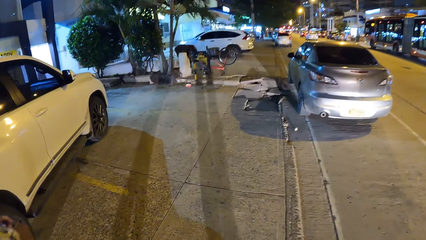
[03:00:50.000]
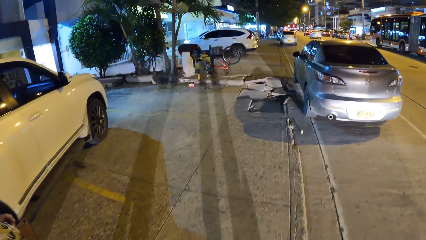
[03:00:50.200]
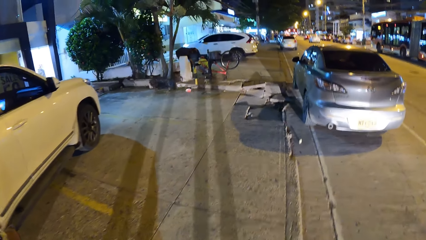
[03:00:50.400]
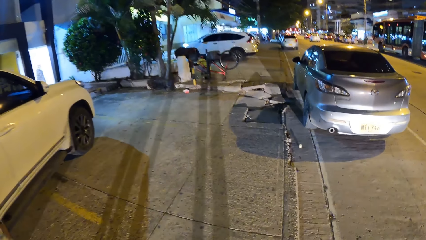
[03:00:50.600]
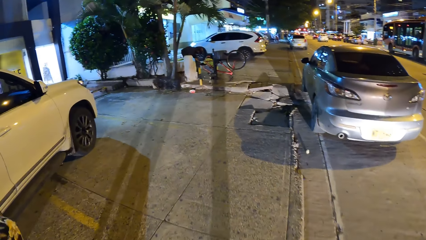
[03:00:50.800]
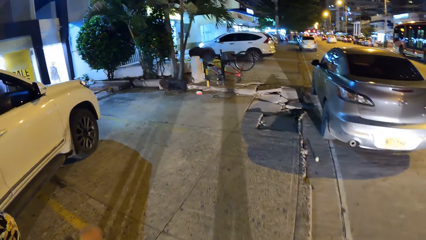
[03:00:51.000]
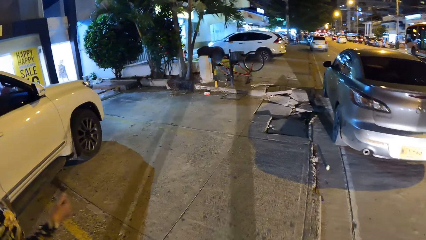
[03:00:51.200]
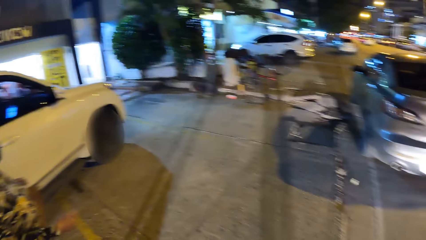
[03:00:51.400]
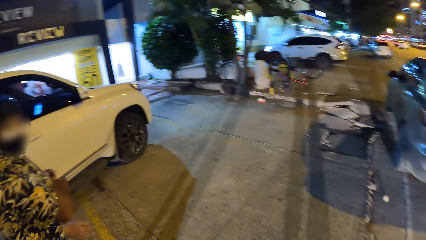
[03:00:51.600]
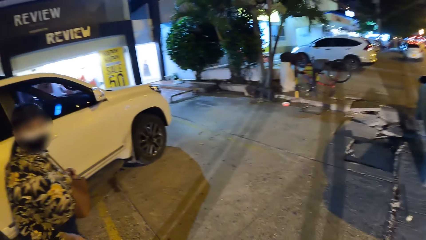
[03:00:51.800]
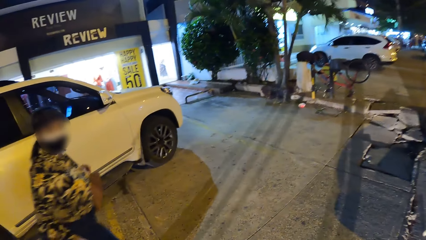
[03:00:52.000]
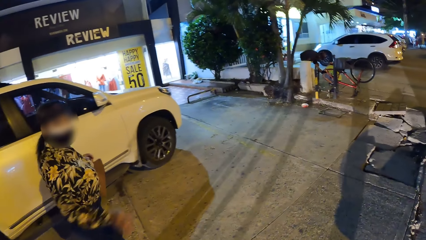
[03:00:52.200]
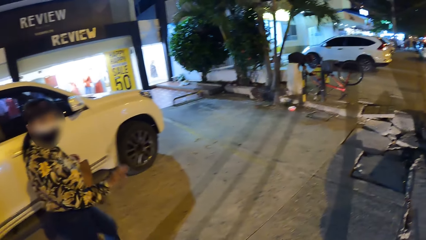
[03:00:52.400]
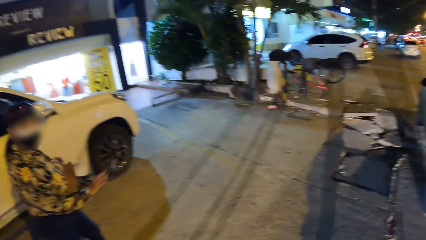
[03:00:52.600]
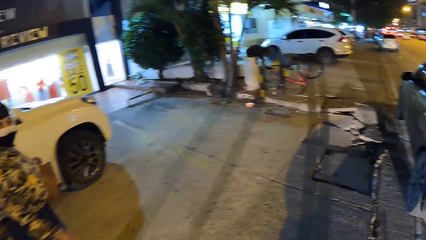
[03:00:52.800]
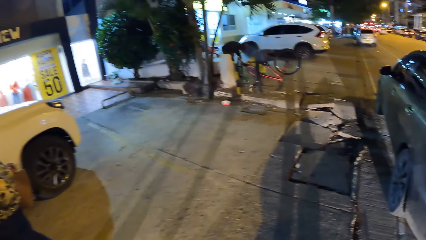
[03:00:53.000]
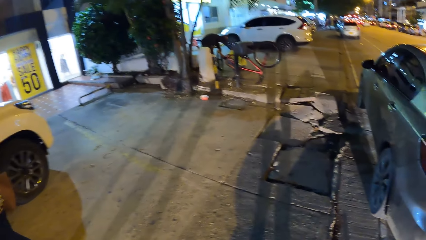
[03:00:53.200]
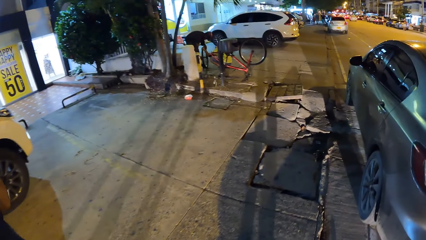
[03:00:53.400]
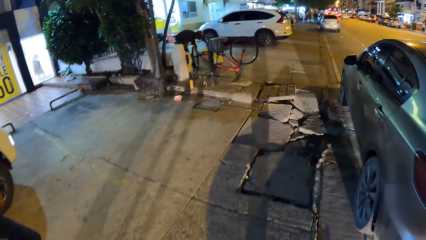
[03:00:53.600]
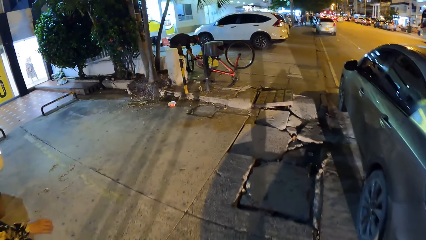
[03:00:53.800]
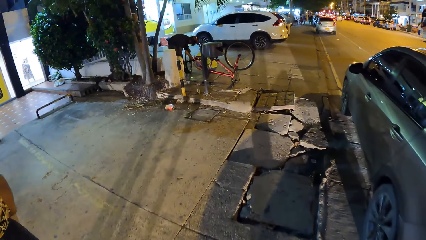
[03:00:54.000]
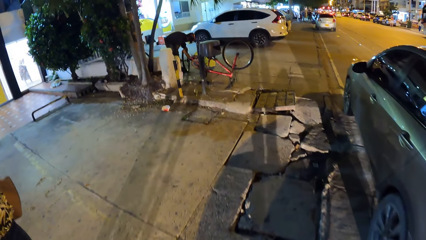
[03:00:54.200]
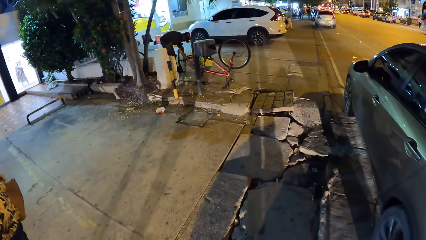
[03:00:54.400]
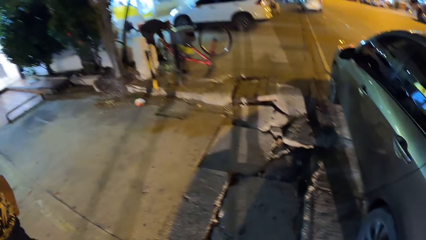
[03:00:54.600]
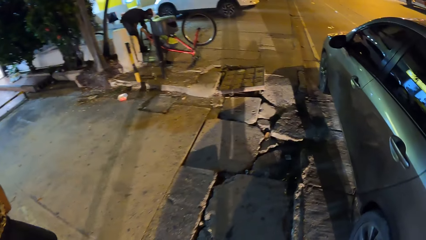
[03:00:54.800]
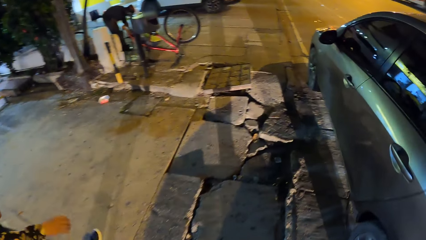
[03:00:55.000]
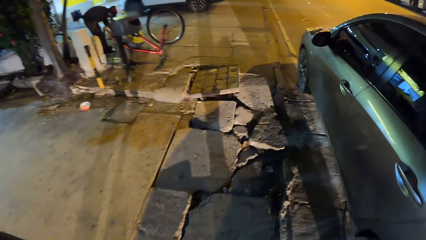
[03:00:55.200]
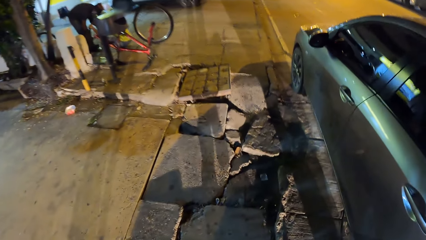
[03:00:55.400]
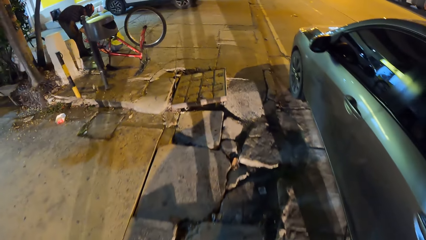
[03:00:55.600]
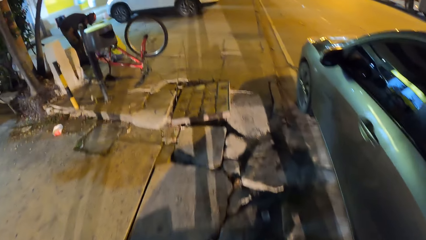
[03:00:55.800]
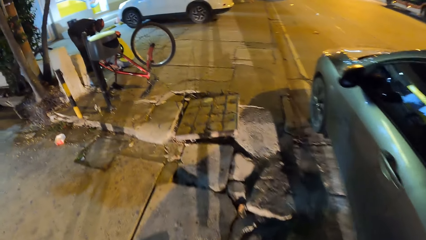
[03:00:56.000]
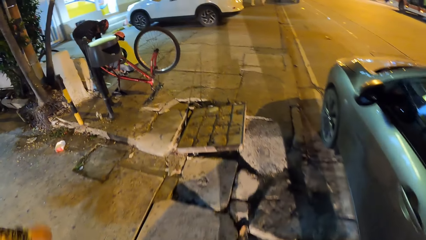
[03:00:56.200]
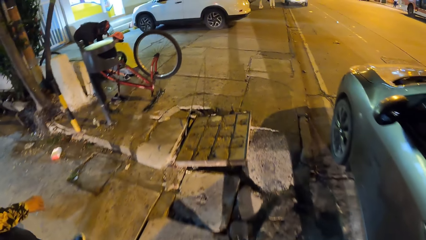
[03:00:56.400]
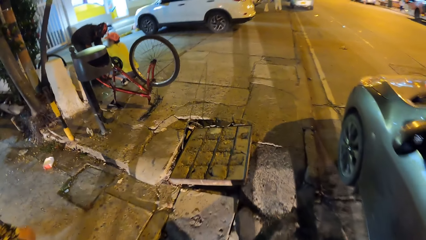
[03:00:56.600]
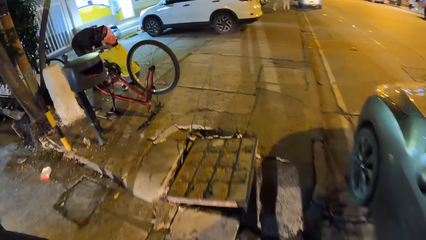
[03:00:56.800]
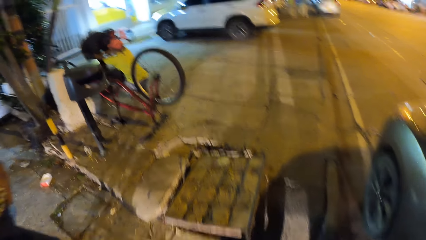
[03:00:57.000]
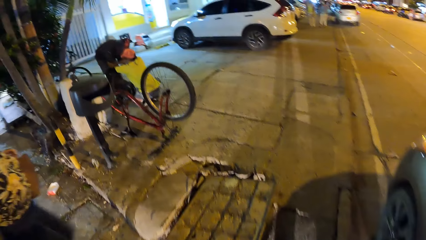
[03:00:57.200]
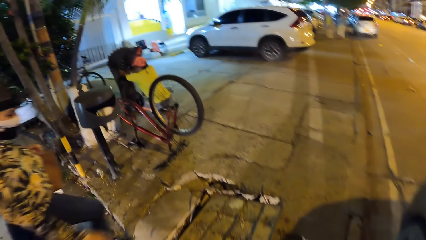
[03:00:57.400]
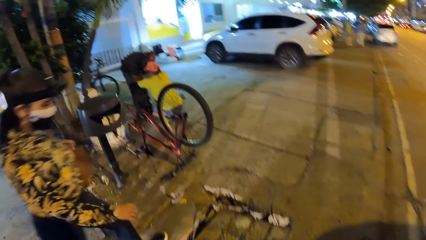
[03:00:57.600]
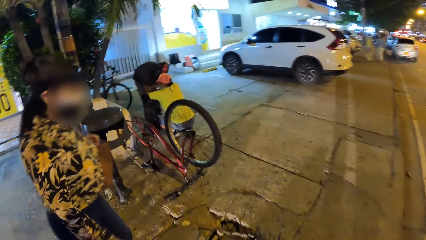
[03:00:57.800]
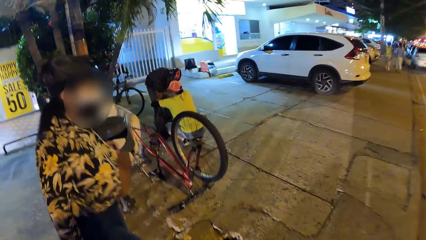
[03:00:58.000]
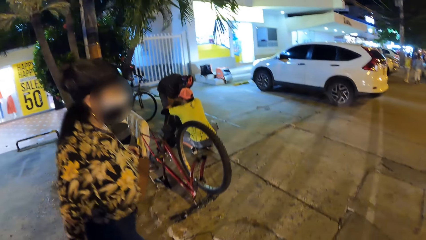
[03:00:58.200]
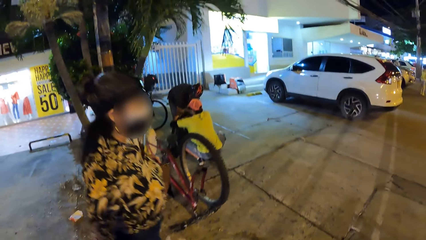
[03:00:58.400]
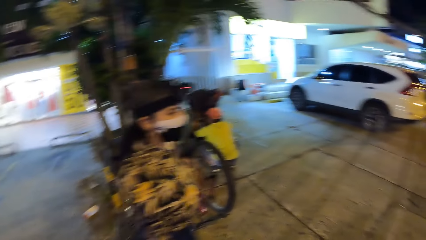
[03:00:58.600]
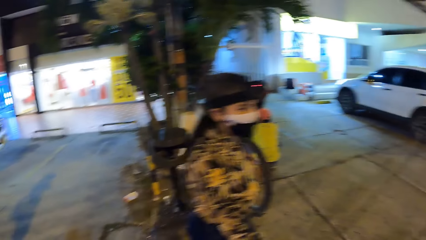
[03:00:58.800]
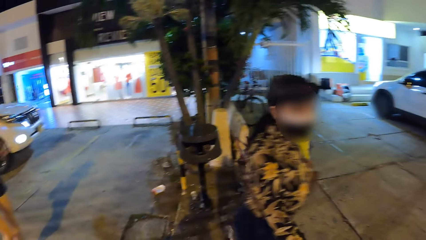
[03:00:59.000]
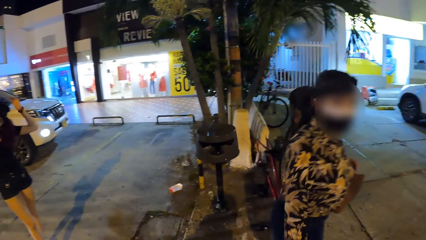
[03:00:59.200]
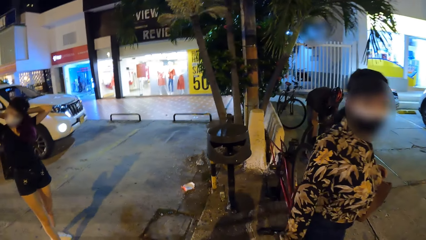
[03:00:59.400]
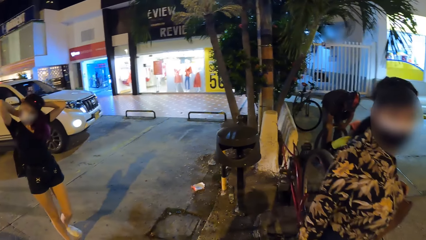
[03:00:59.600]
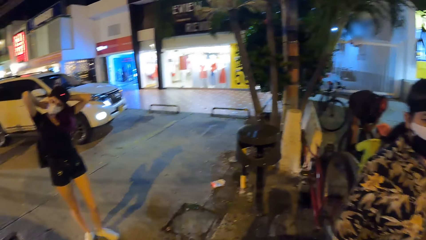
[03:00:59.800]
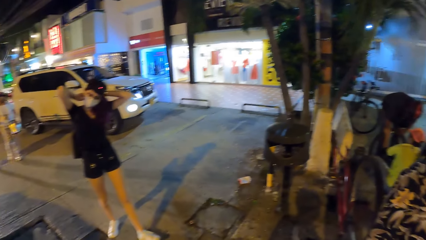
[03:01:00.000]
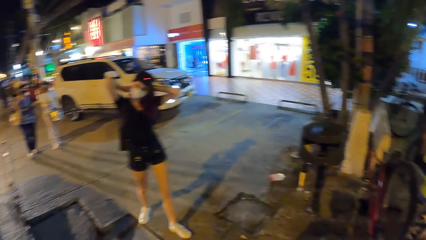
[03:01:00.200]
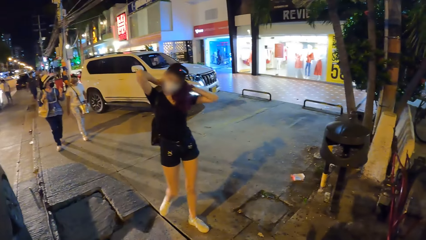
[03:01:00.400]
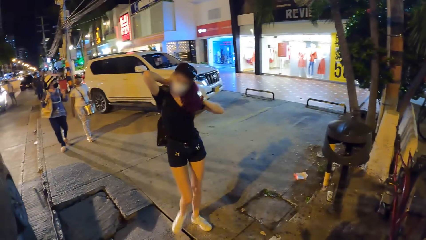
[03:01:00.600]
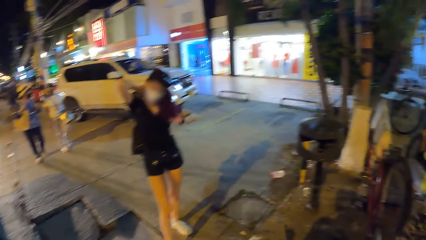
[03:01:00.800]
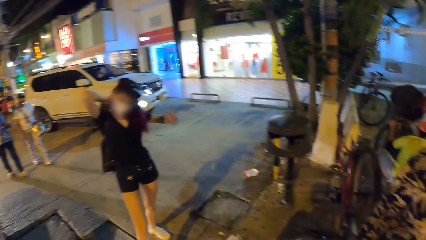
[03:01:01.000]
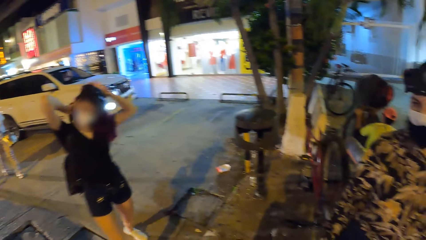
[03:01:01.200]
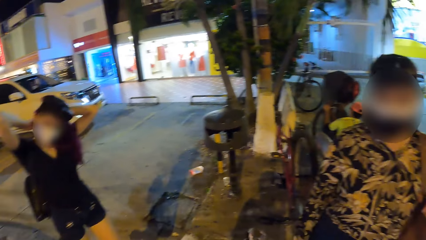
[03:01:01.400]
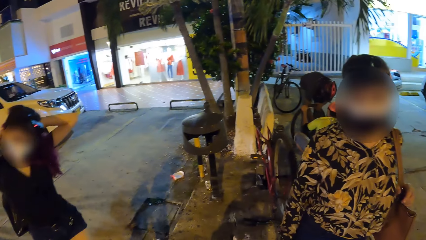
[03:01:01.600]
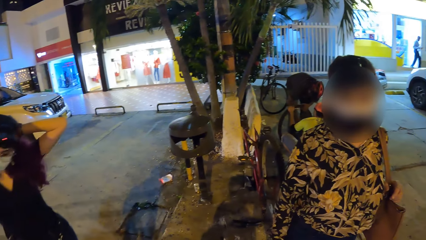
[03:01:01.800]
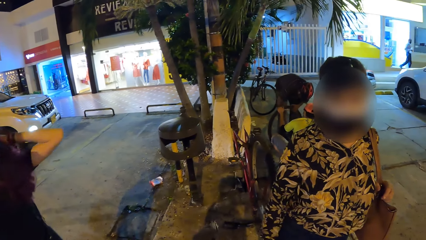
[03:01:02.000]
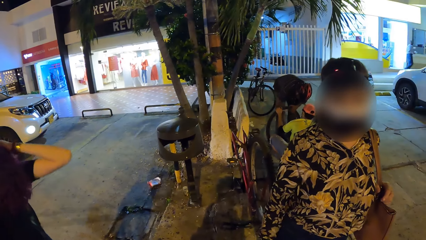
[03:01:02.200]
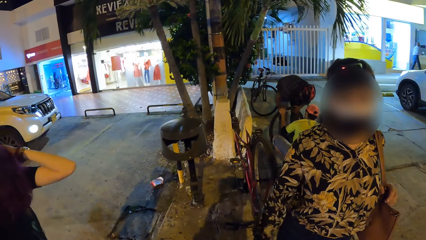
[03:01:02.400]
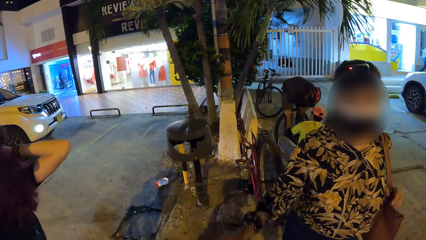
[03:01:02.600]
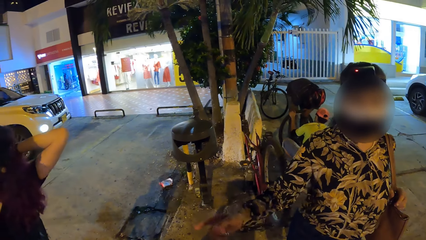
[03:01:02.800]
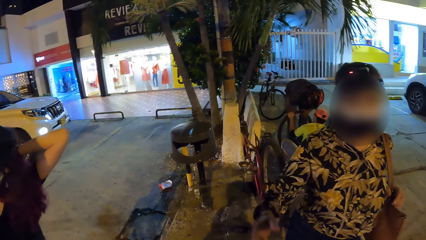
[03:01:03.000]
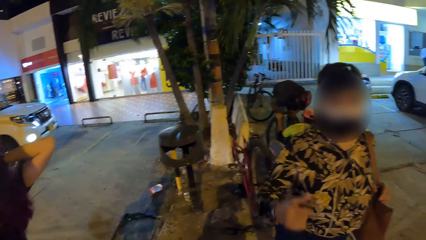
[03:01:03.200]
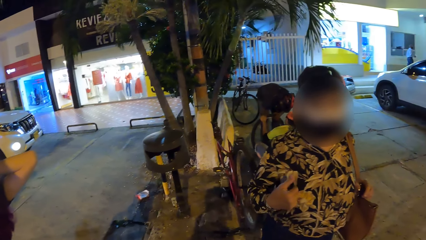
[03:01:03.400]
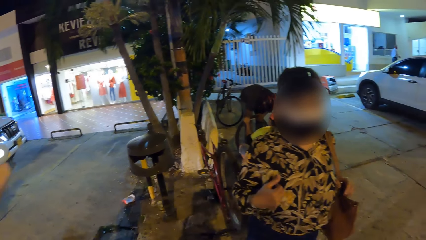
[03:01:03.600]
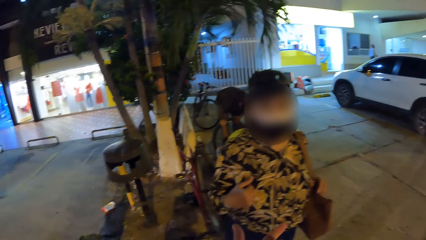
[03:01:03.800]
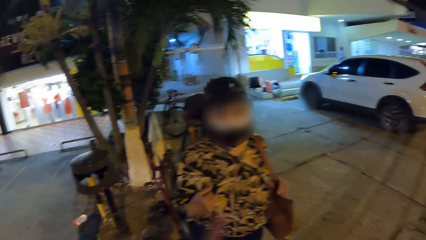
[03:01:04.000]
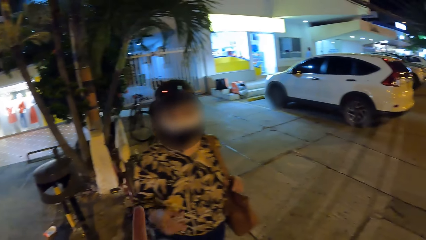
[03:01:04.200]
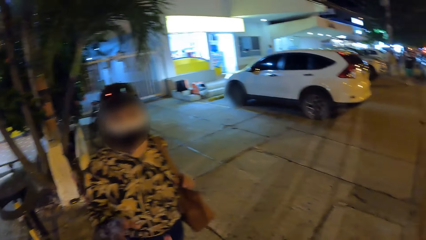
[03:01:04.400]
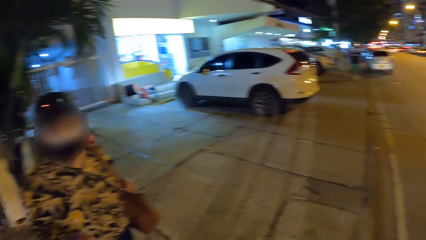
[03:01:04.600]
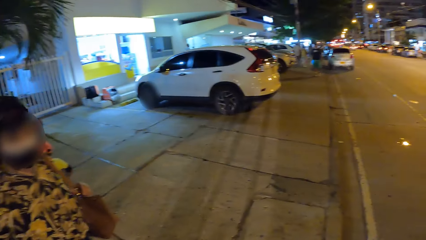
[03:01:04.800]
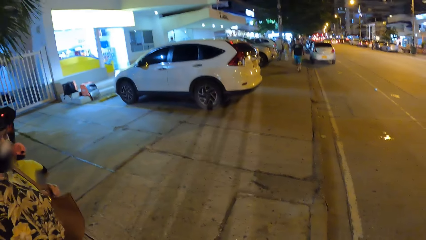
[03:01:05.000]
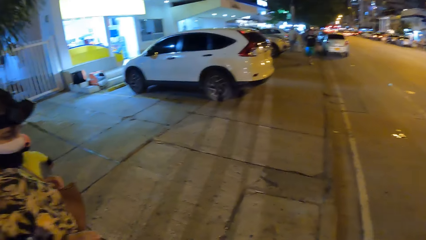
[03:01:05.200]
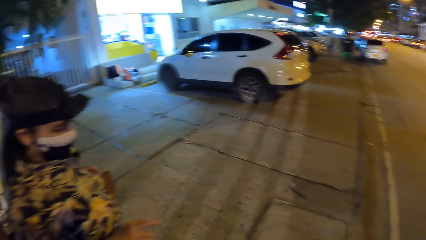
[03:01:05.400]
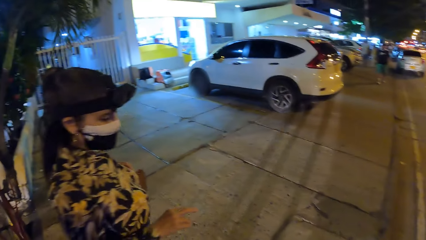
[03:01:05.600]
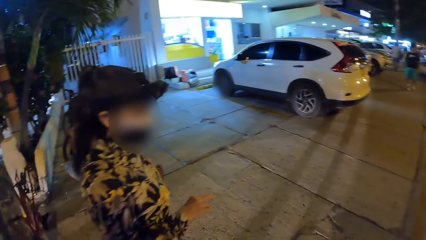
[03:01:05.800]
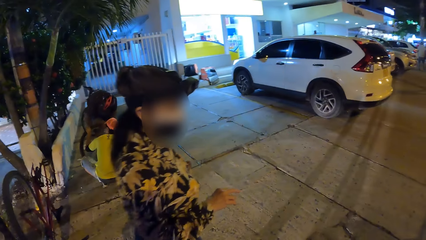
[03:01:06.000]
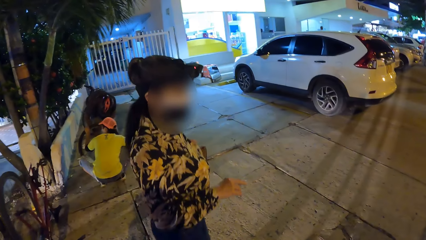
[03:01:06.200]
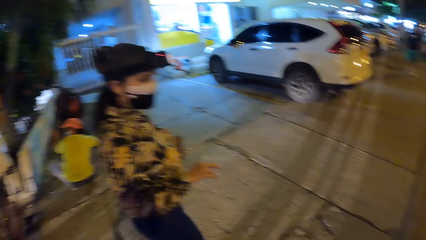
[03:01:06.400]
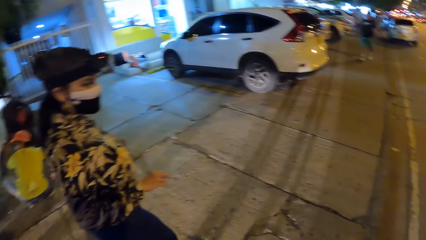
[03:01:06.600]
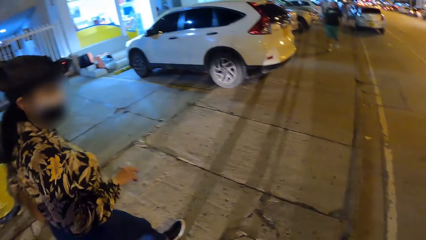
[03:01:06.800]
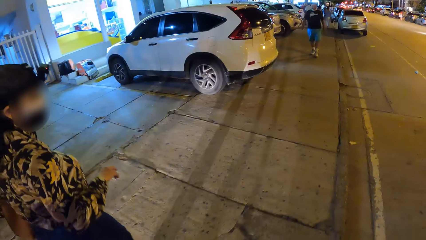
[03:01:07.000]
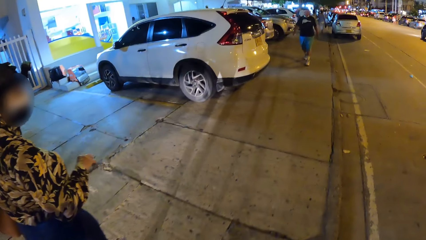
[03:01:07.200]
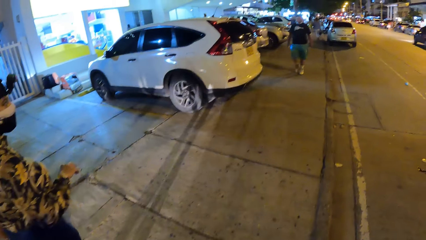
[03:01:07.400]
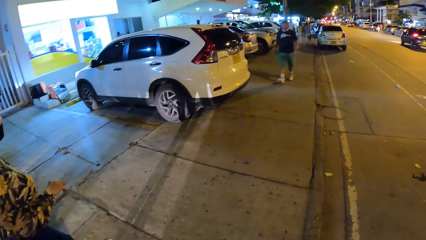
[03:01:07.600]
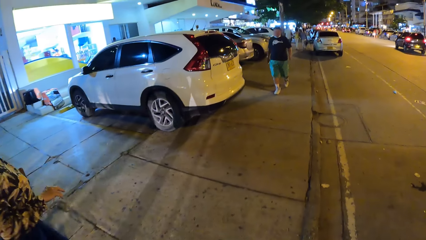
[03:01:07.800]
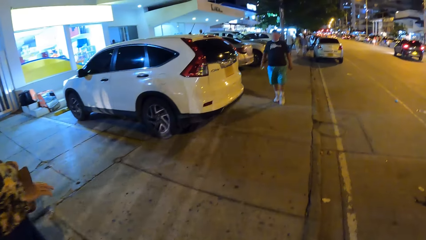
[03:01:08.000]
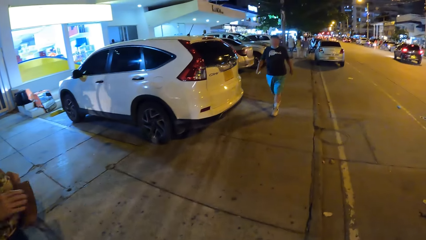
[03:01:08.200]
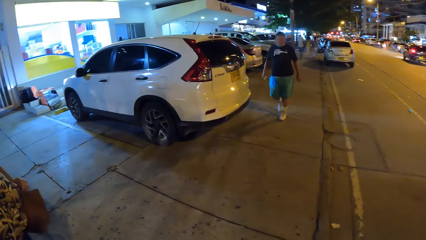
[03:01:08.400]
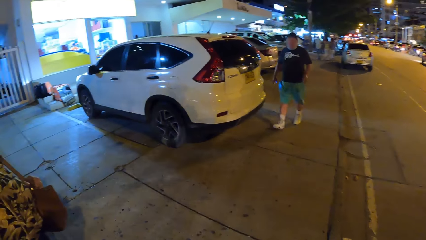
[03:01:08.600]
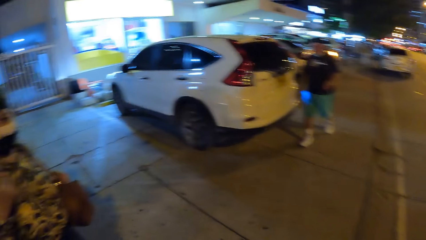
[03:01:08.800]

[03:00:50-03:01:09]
The camera wearer converses with a woman and another woman. They look around. The other woman touches her hair with both hands. The camera wearer converses with the first woman and the other woman. They walk on the sidewalk with the first woman and the other woman. They interact with a person.
